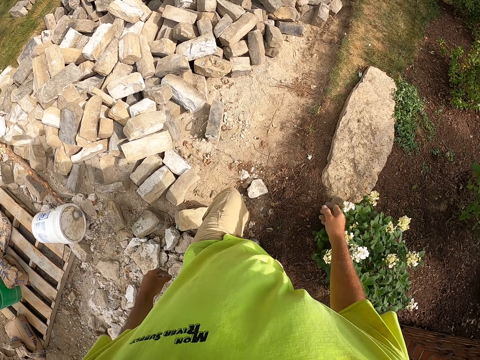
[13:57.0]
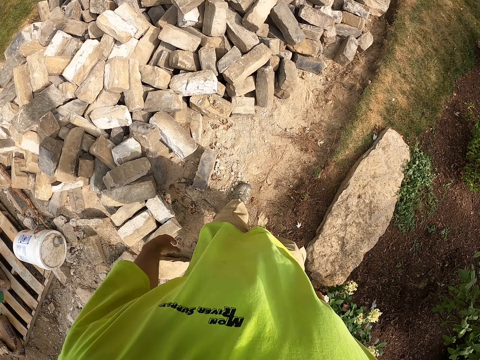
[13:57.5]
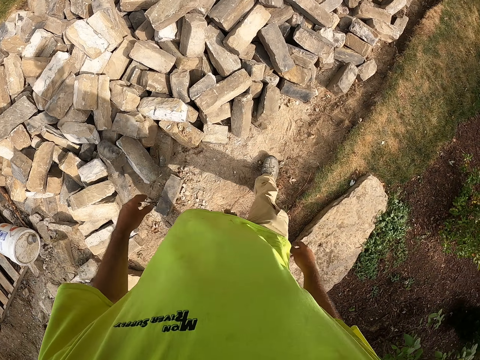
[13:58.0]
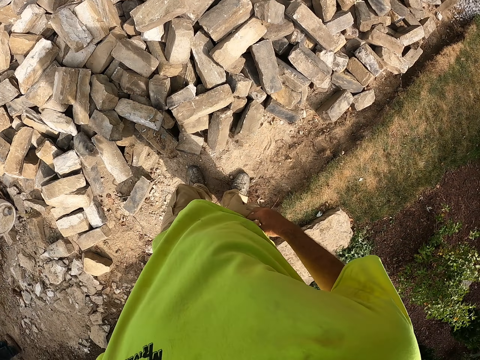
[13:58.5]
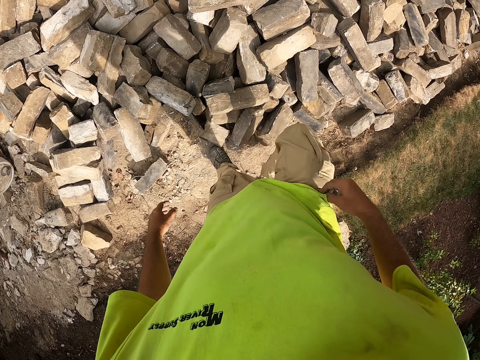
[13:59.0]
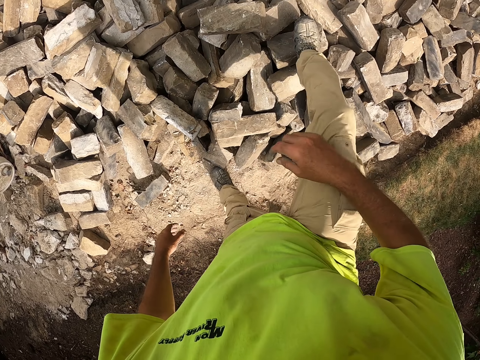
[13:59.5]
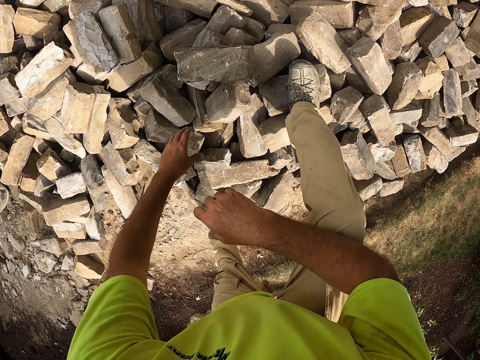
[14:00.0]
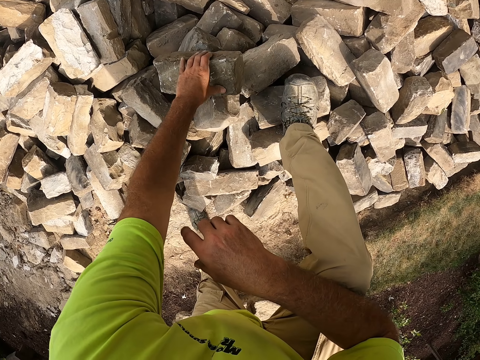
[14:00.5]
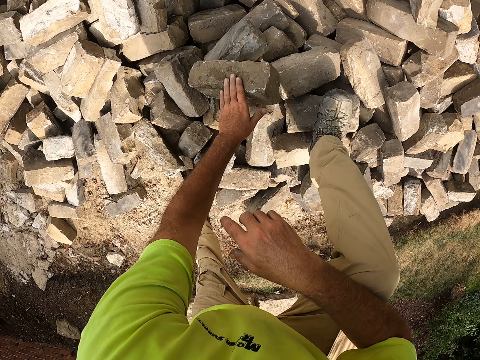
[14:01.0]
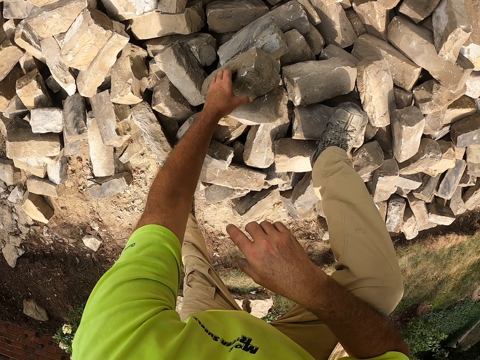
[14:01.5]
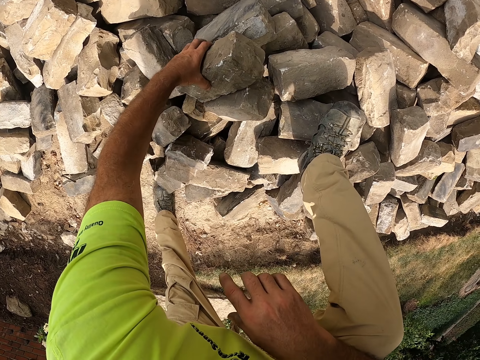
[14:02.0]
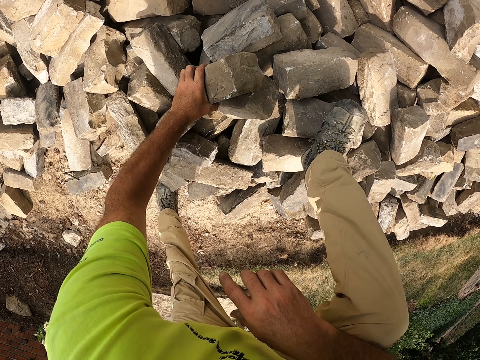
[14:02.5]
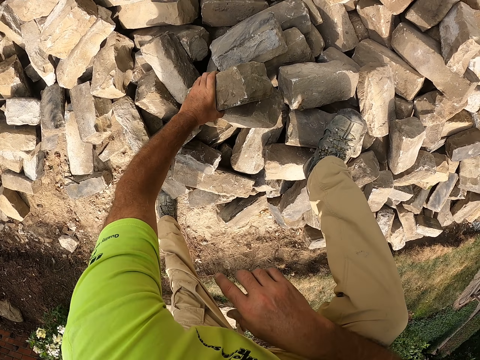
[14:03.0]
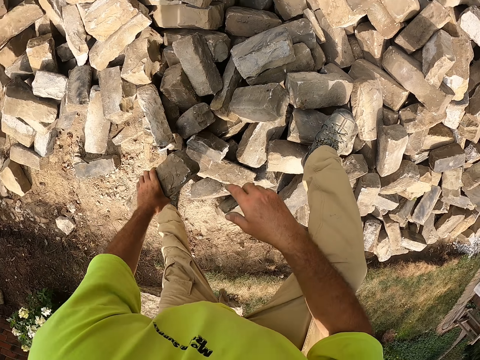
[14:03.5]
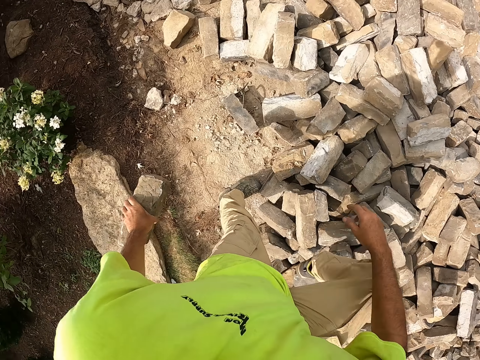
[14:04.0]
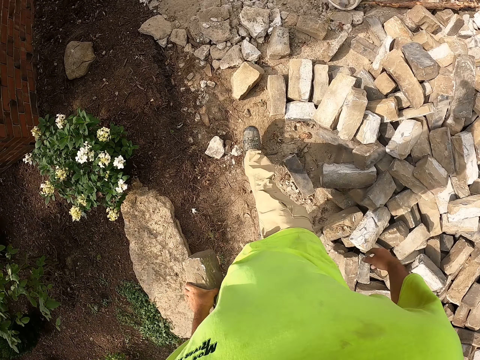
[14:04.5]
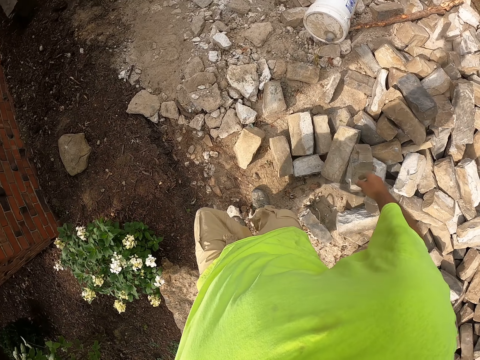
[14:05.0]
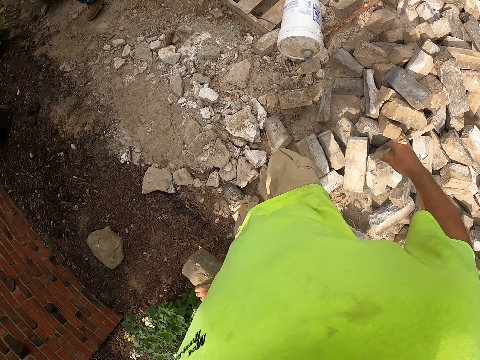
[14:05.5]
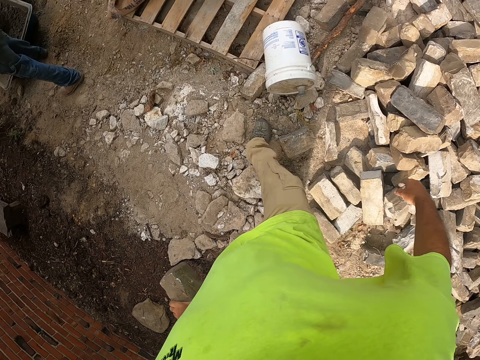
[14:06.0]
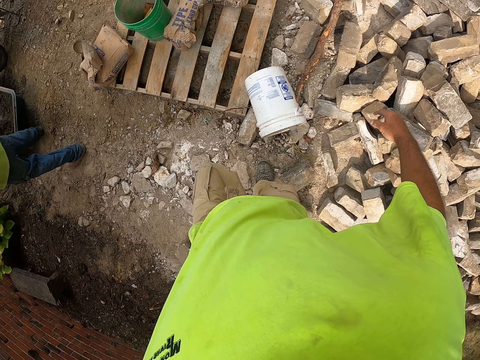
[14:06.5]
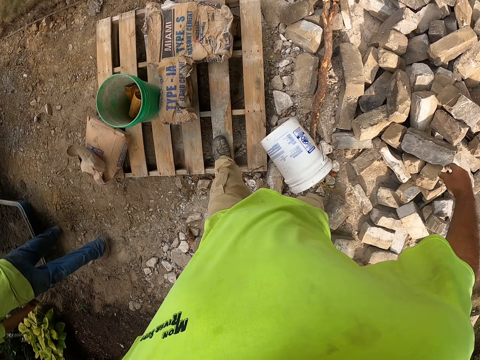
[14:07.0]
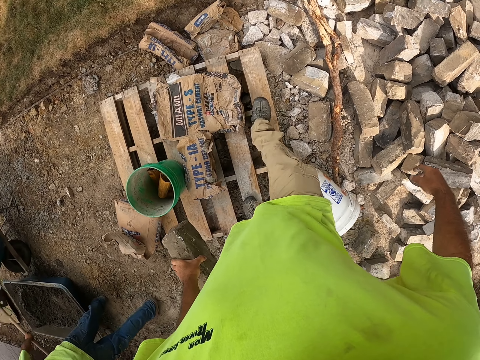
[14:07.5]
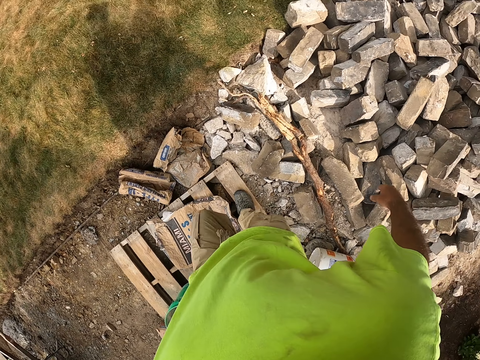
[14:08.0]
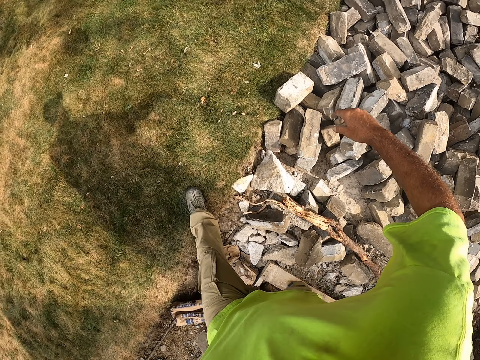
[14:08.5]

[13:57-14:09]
The camera wearer puts the right leg on the bricks. They move a brick. They hold the brick with the left hand. They pick the brick and walk.

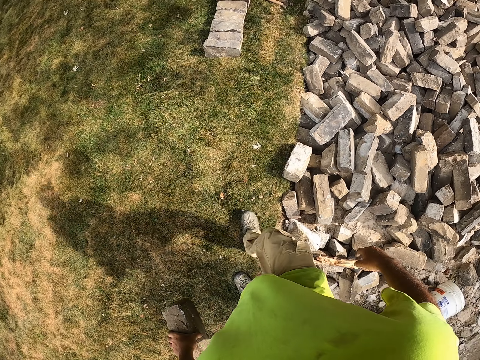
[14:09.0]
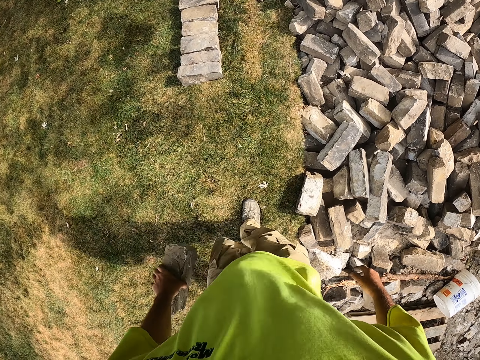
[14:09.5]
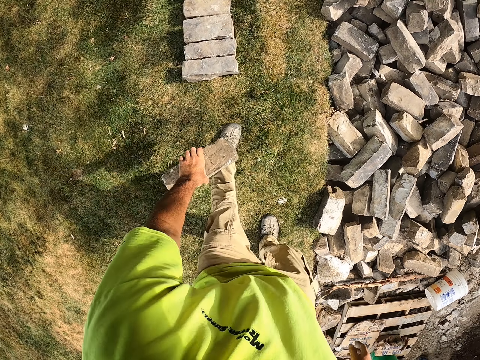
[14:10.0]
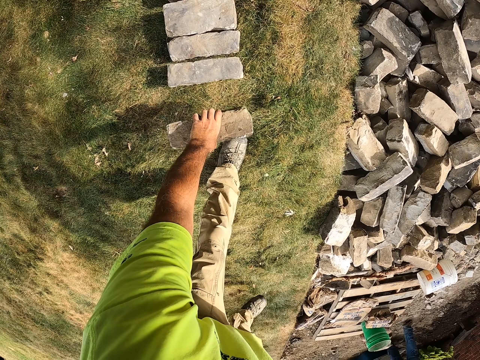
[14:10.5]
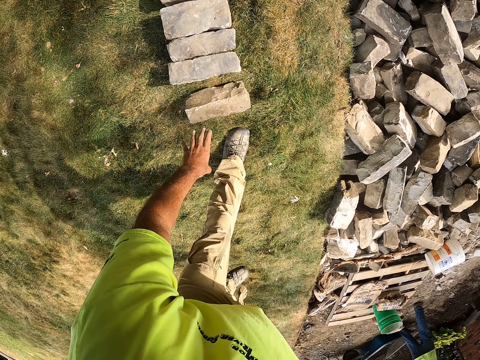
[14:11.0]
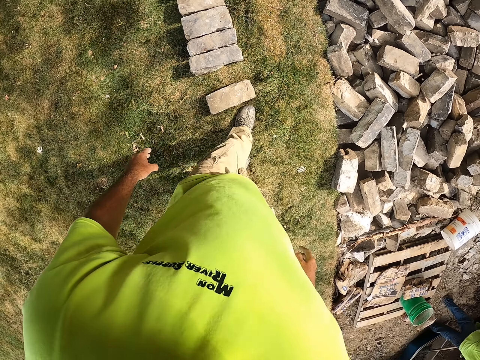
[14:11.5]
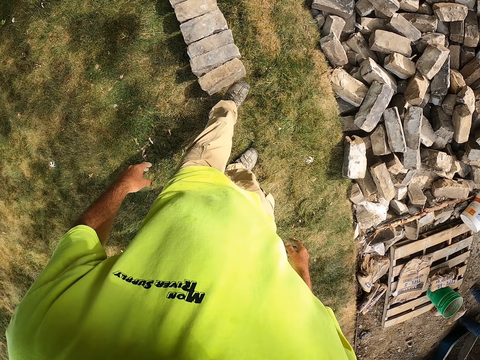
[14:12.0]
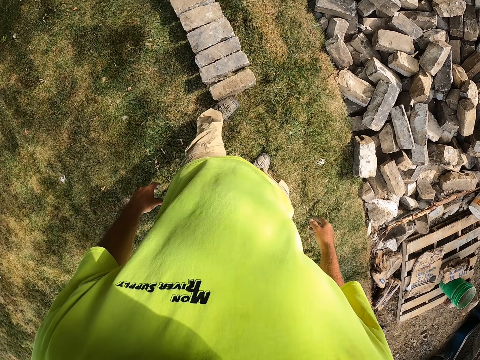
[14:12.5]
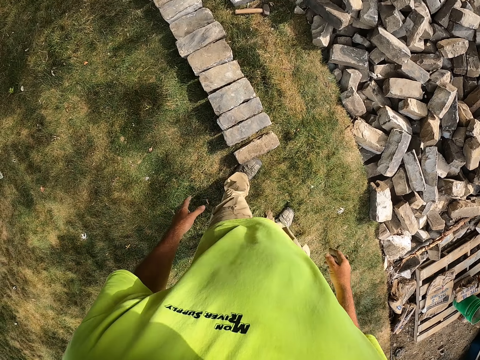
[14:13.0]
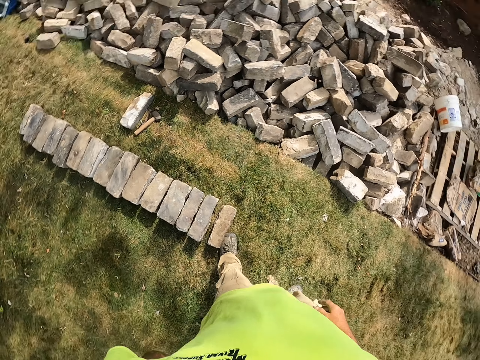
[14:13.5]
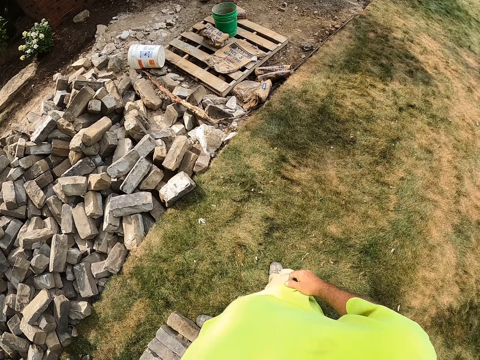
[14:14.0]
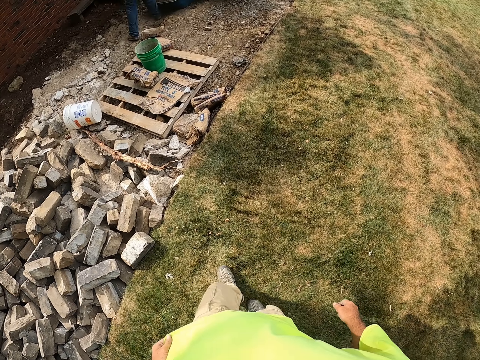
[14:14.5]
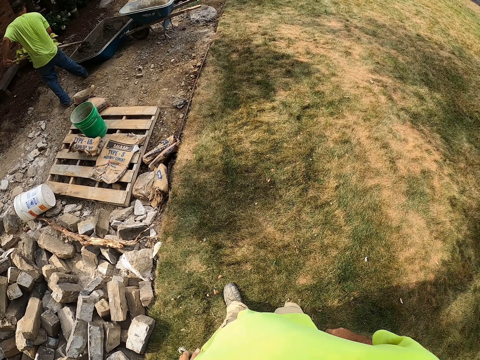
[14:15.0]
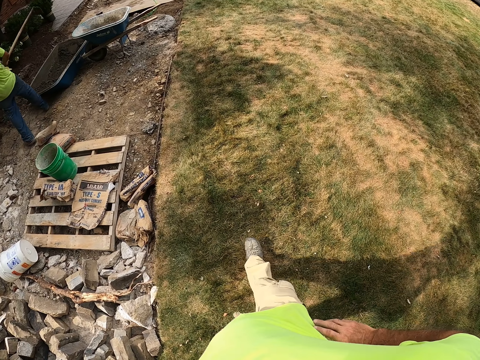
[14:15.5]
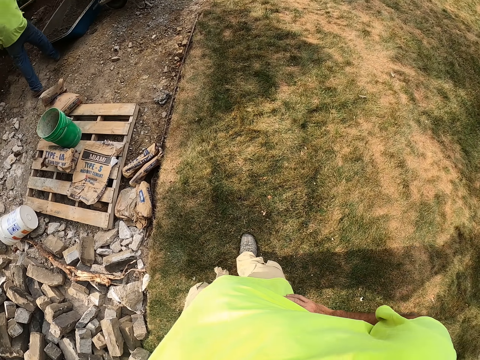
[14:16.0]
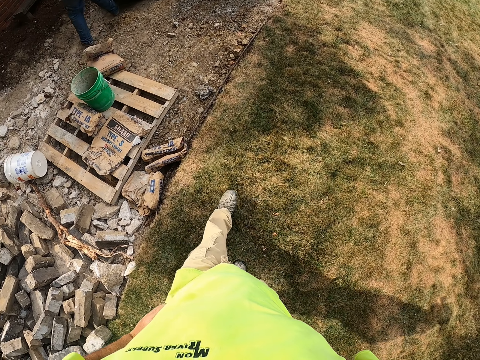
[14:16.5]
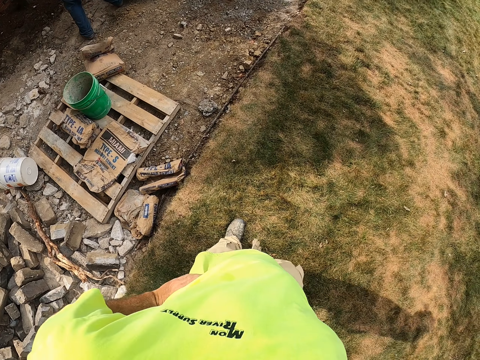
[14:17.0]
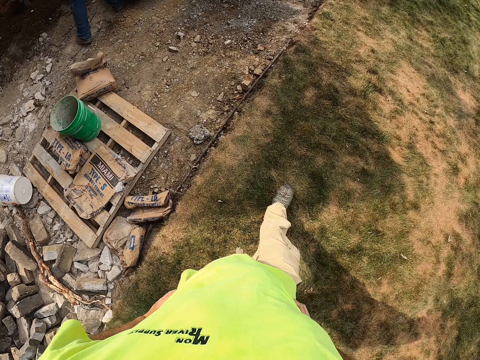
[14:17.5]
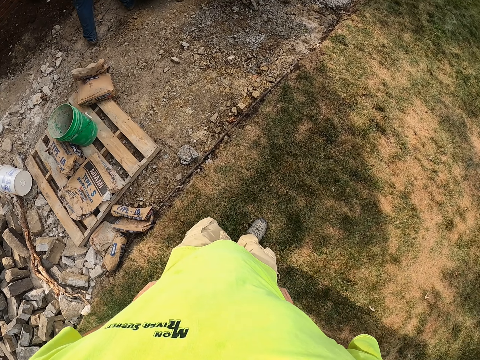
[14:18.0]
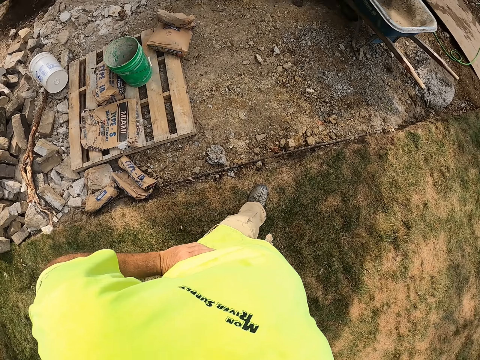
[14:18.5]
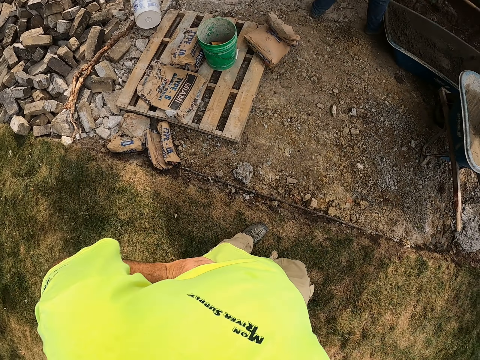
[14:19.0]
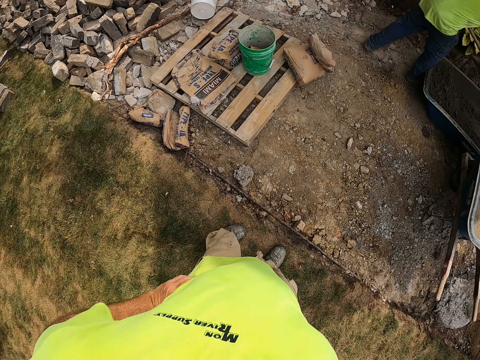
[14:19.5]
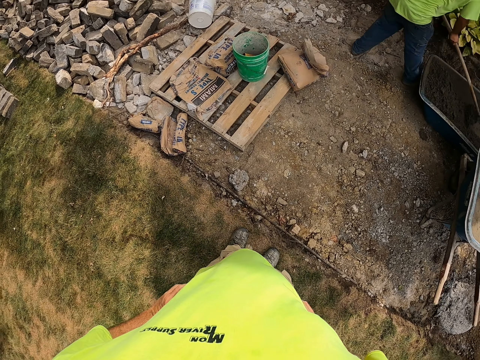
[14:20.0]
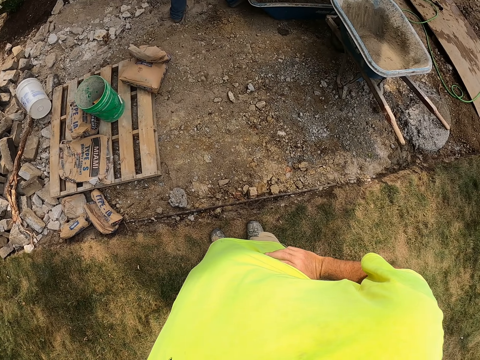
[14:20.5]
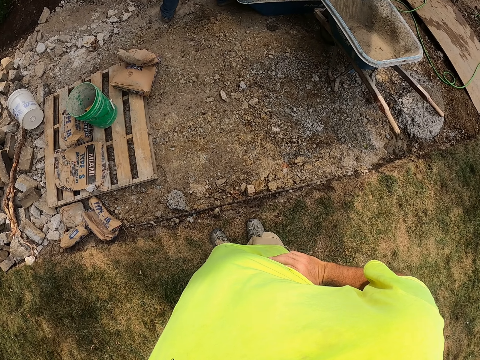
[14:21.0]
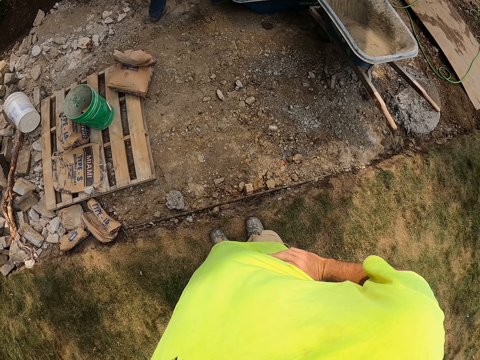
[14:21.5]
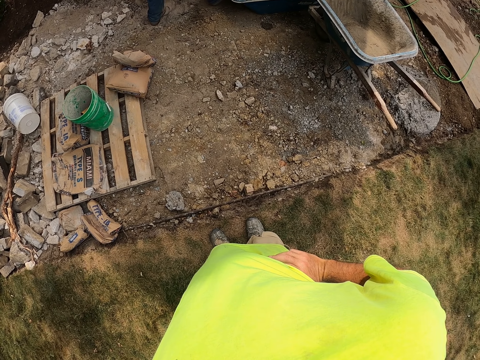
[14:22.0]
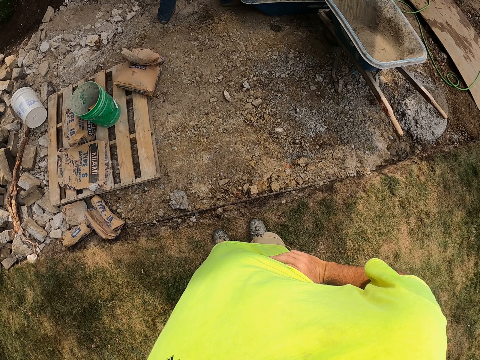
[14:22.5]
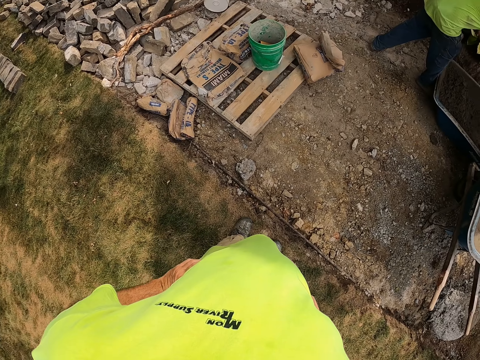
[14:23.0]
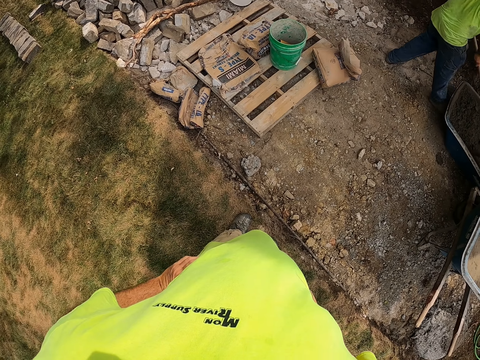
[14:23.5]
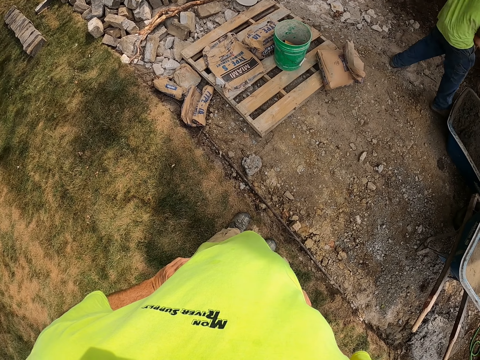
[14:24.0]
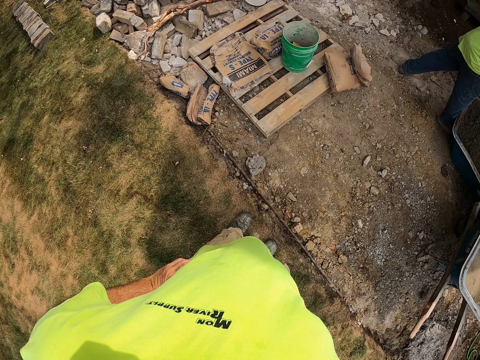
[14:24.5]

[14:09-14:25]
The camera wearer drops the brick on the grass. He moves the brick with the left leg. He wipes the left hand with his t-shirt. He walks. He puts the hands on the waist. He stands on the site.
